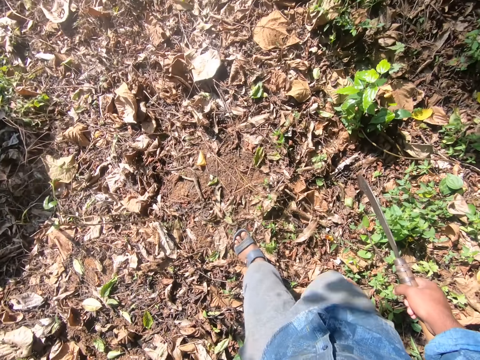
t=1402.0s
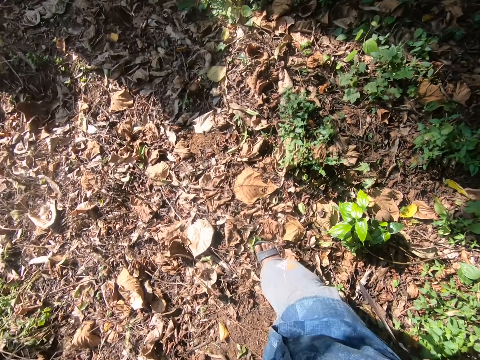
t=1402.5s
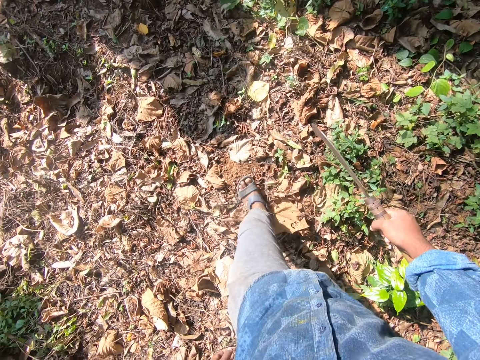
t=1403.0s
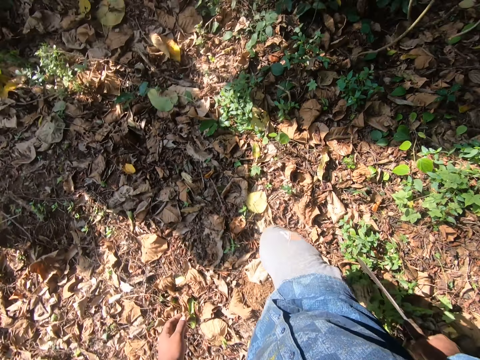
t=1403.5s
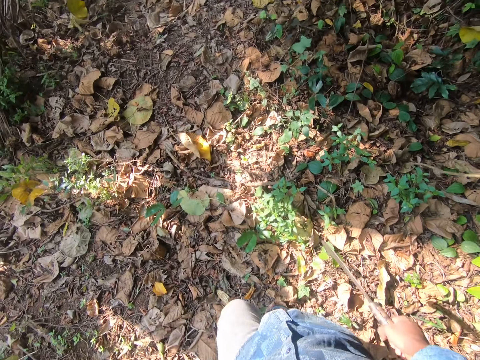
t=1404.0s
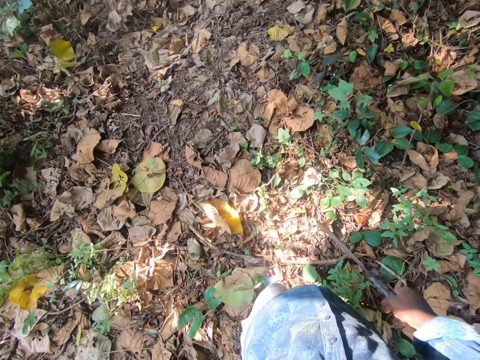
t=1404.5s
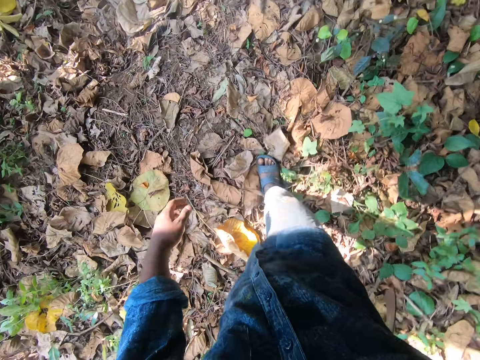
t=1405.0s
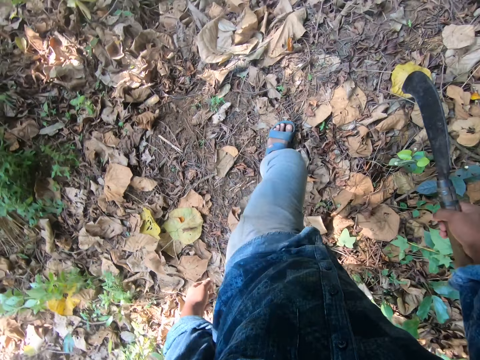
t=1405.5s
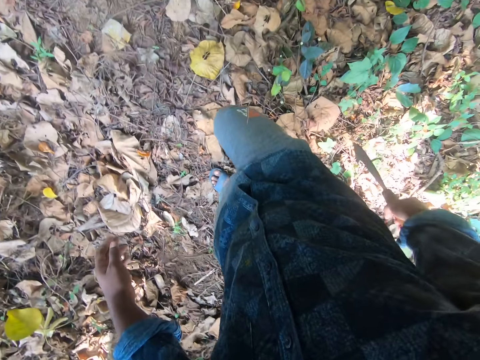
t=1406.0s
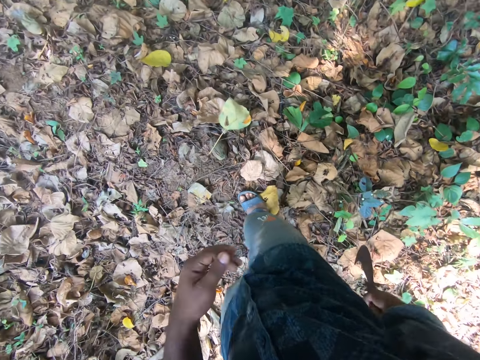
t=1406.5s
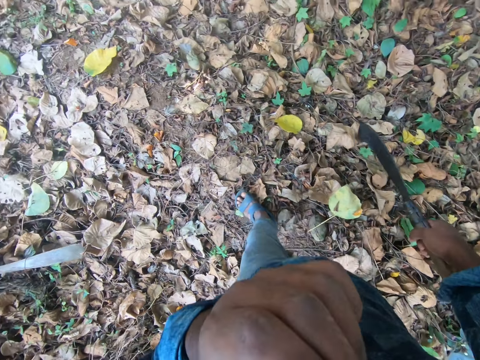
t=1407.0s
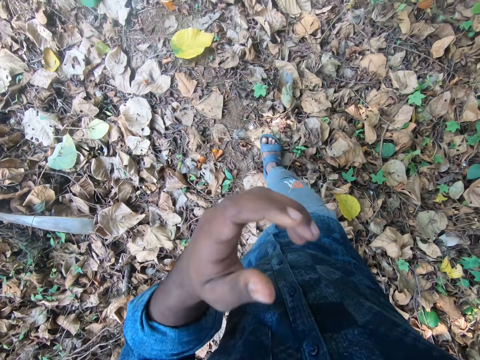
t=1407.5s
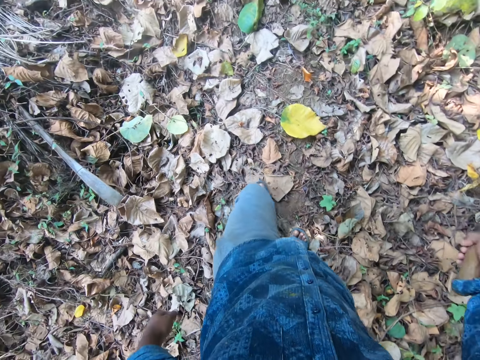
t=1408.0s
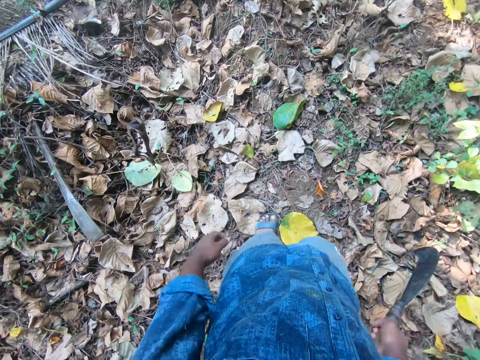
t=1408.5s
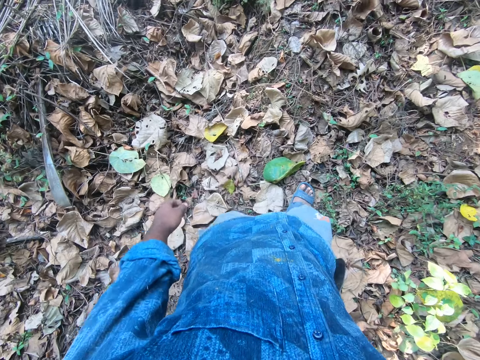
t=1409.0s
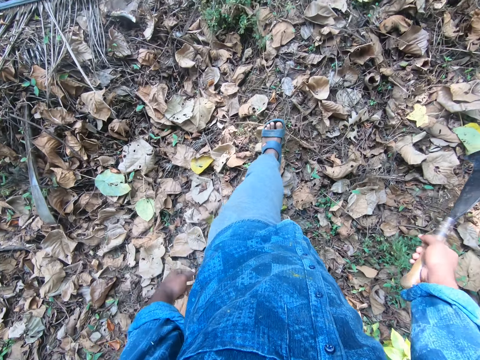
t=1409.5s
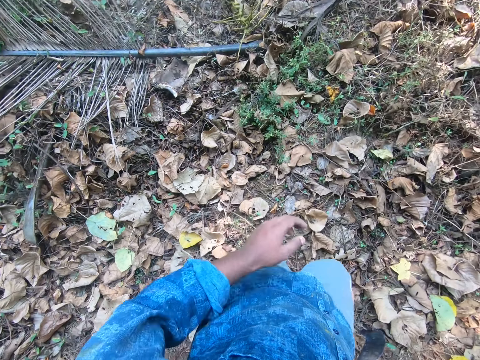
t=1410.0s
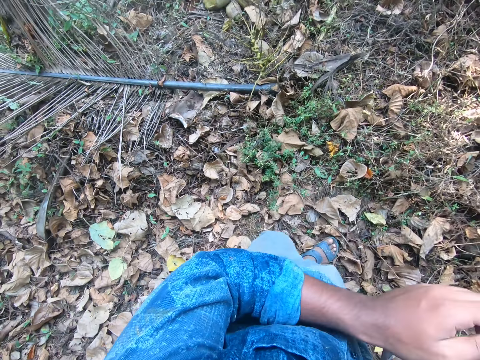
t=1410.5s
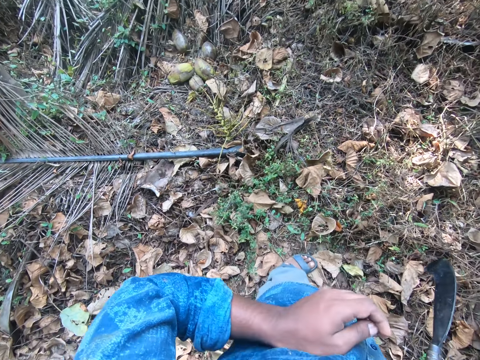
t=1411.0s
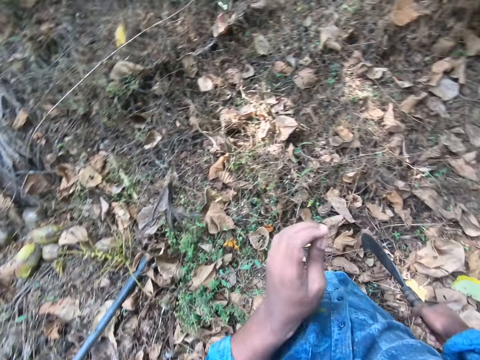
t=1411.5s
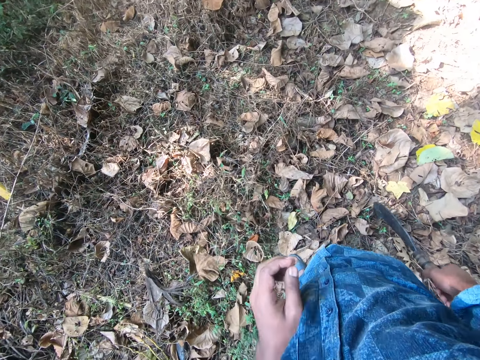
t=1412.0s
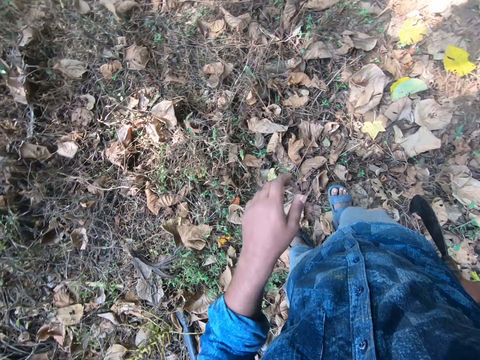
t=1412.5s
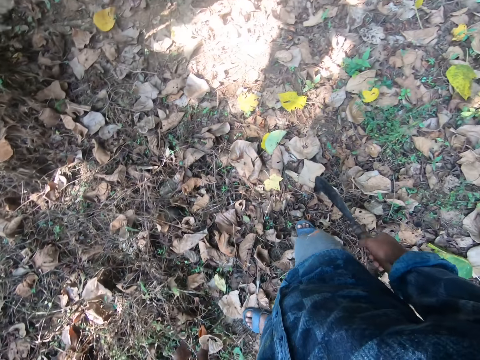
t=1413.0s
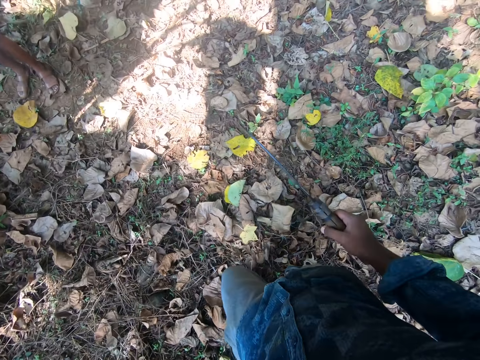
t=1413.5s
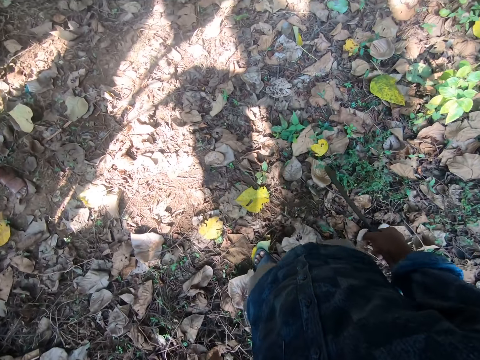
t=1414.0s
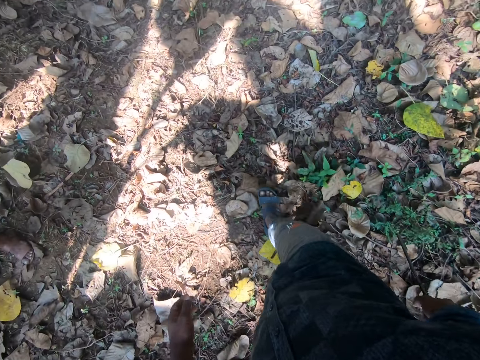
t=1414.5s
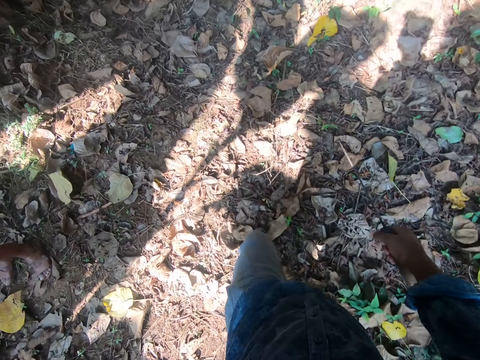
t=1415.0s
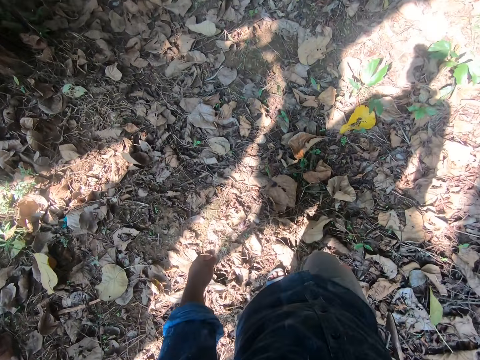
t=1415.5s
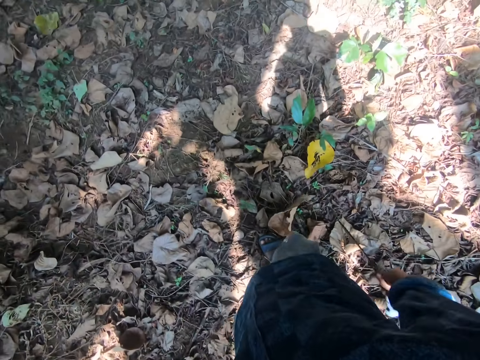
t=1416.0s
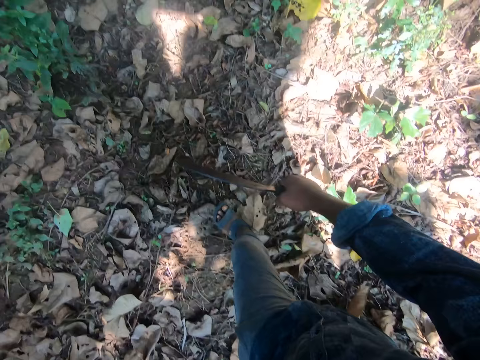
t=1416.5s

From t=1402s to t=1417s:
The camera wearer touches his face with his left hand. He wipes his left hand on his shirt. He walks further into the farm.

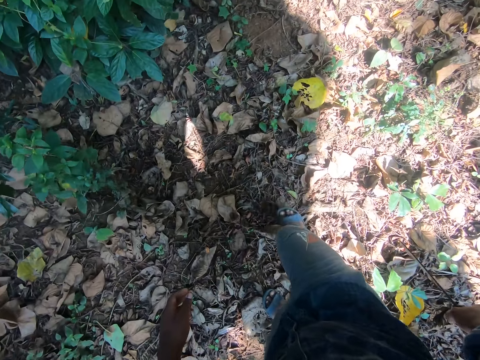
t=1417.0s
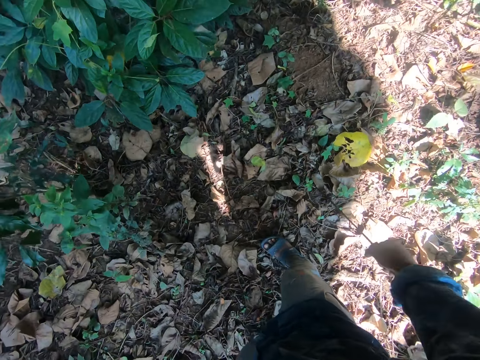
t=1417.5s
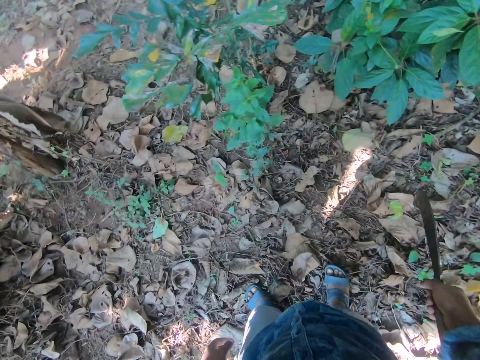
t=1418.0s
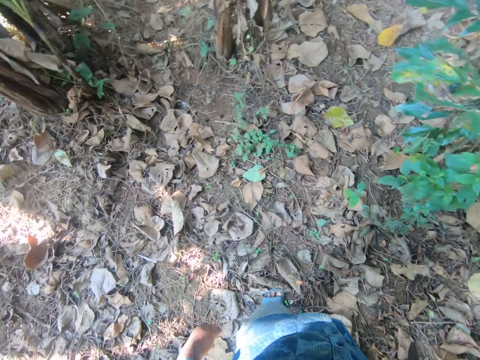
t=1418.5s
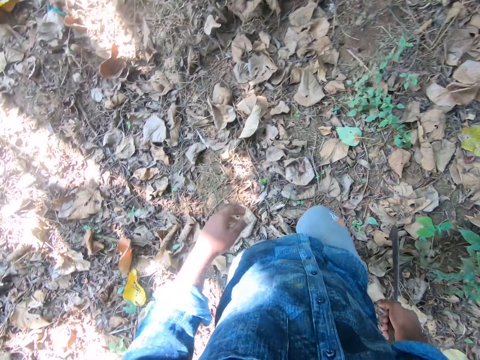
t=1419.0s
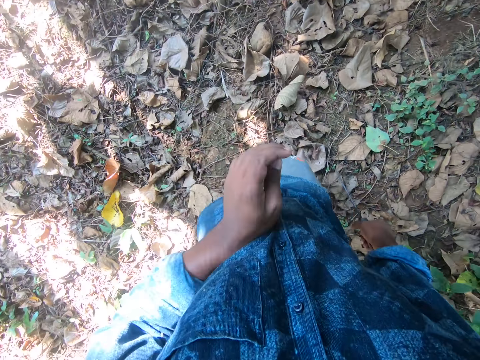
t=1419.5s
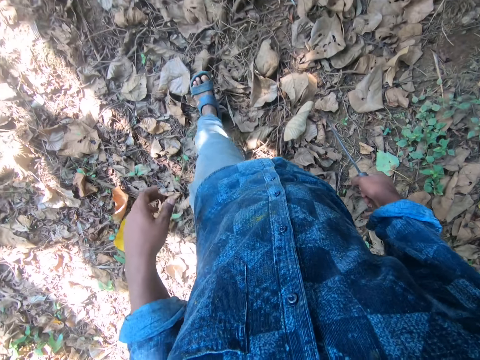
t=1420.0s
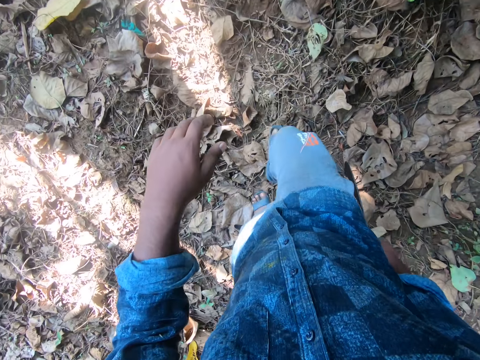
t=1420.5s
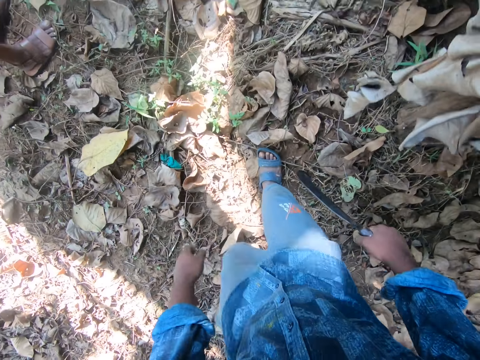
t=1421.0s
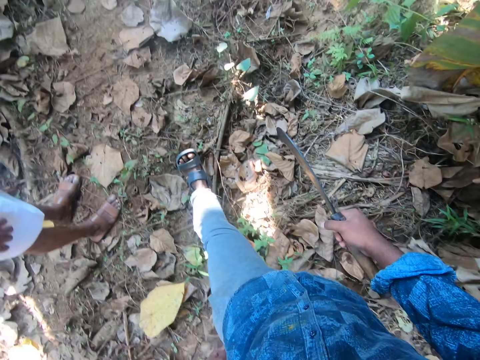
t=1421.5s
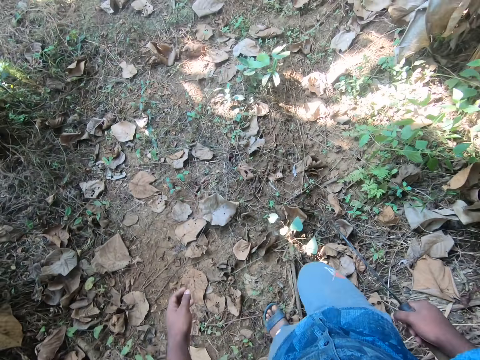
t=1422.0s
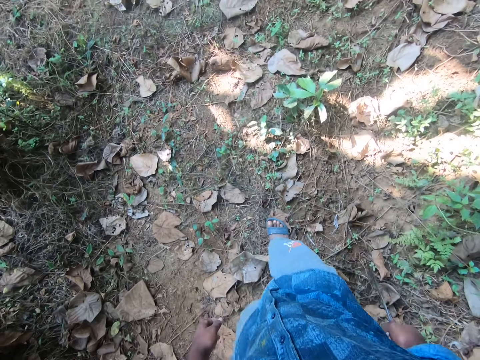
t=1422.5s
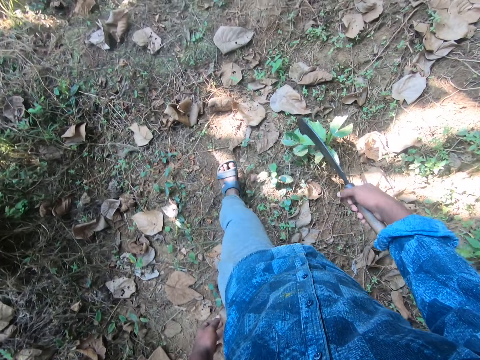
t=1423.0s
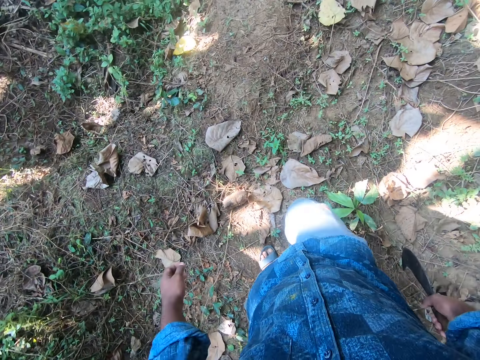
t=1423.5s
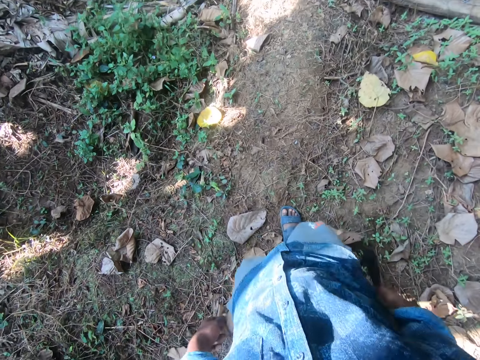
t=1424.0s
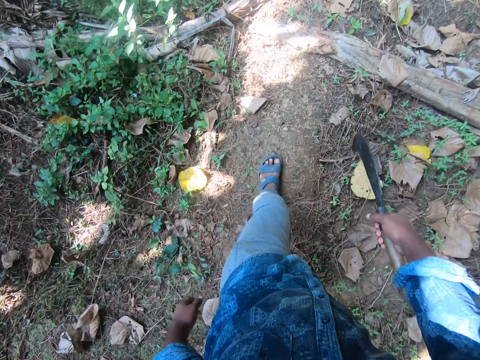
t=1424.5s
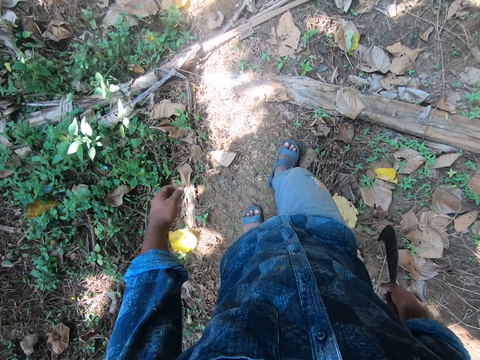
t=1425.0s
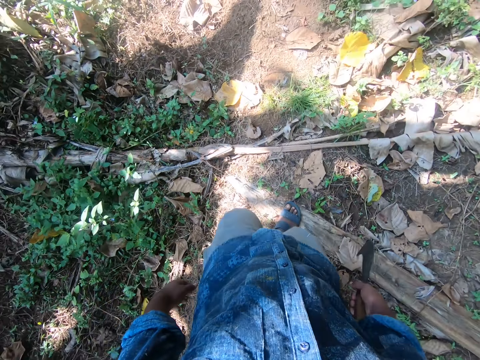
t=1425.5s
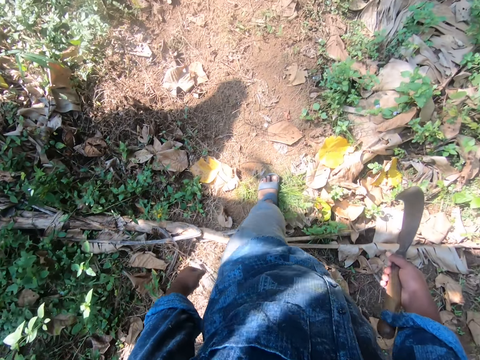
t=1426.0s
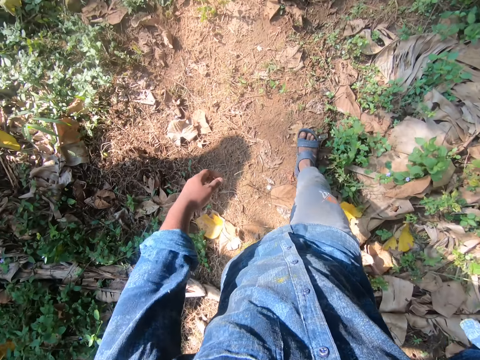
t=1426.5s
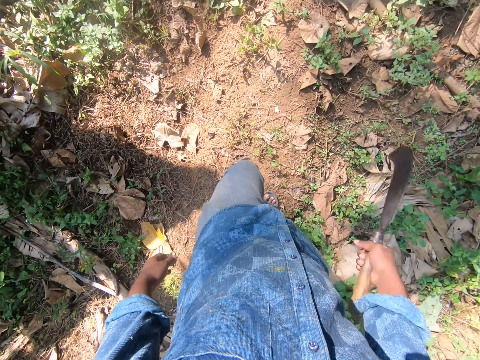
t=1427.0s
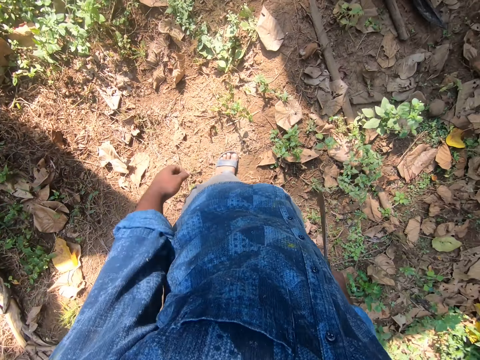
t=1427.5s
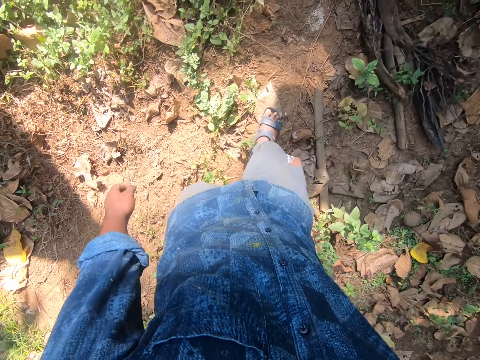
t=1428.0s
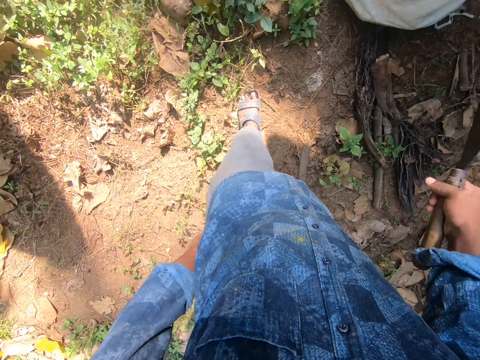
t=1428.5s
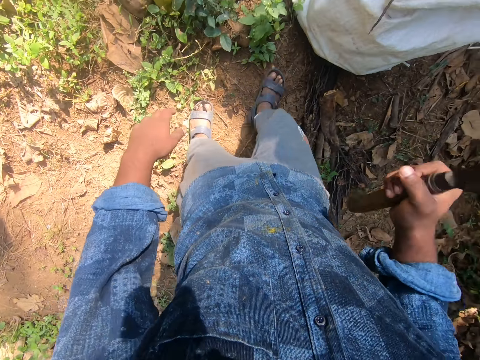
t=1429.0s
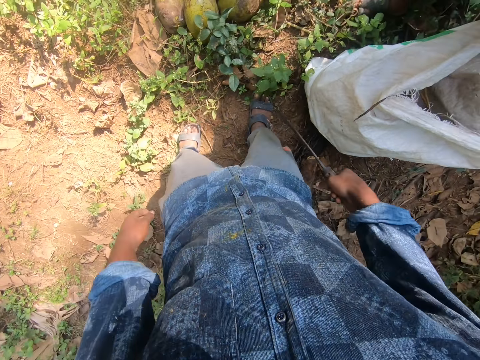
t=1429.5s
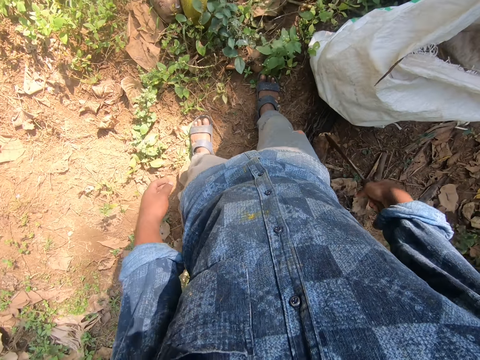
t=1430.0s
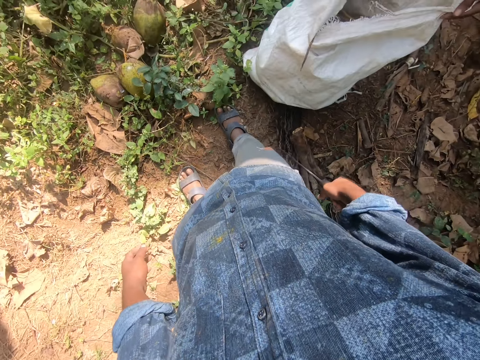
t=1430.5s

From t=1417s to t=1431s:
The camera wearer wipes his left hand on his shirt. He walks past a man. He interacts with the man and another man. The other man picks up a coconut from the ground with his right hand.
